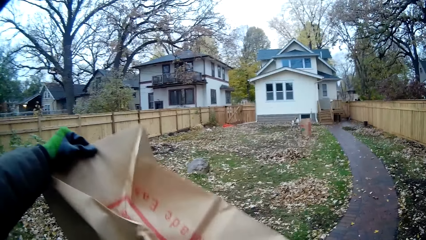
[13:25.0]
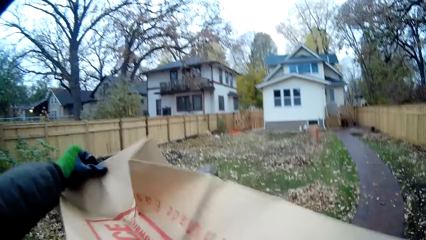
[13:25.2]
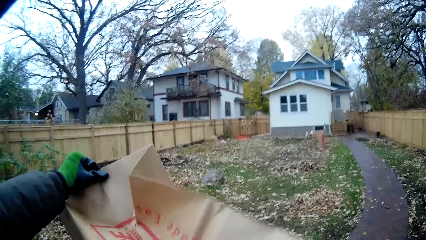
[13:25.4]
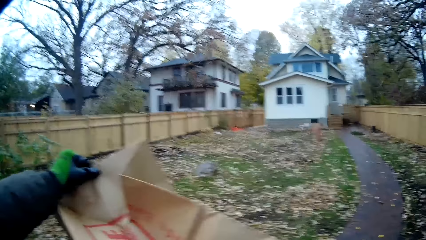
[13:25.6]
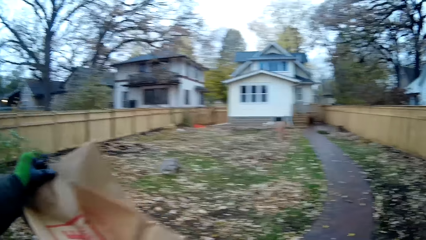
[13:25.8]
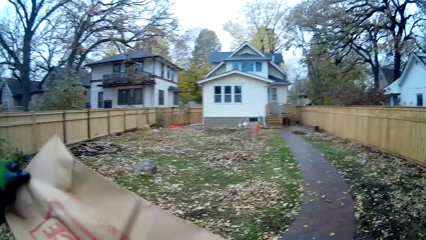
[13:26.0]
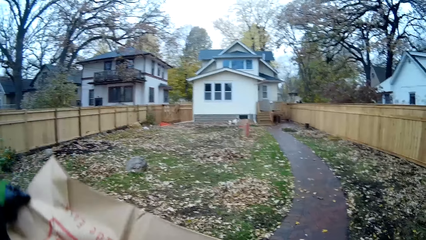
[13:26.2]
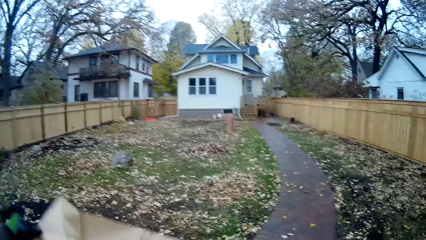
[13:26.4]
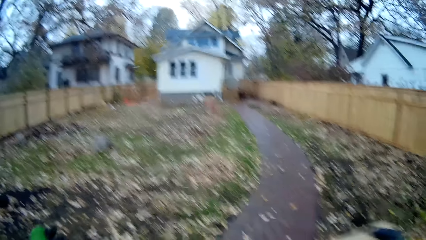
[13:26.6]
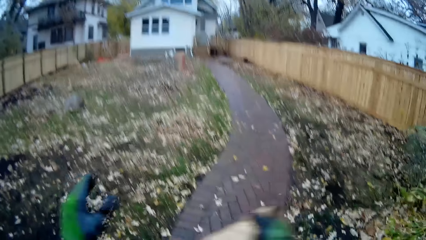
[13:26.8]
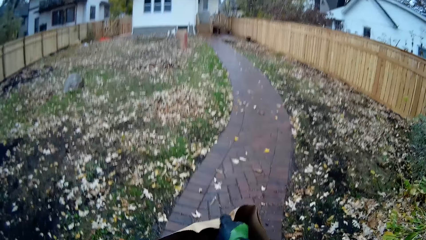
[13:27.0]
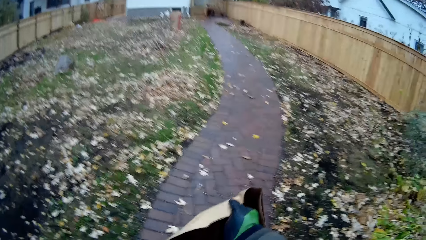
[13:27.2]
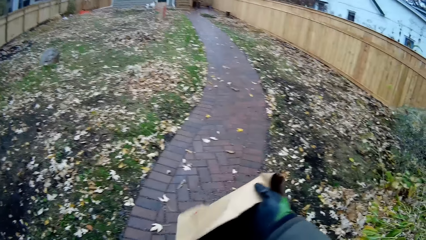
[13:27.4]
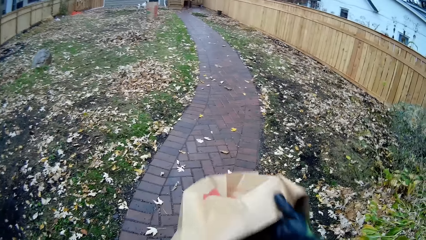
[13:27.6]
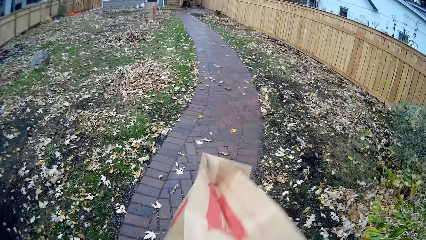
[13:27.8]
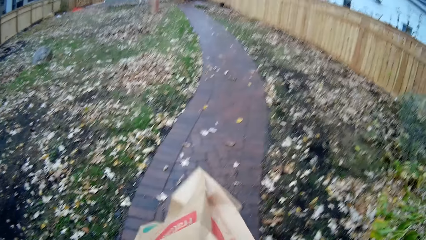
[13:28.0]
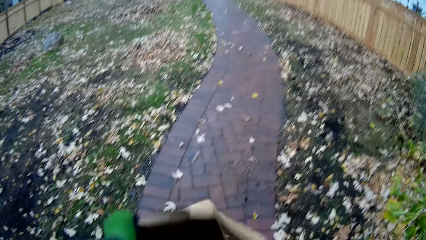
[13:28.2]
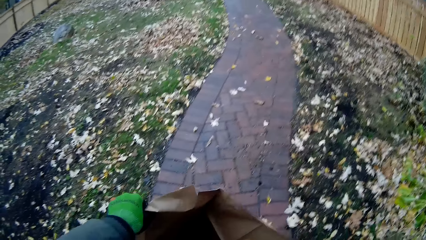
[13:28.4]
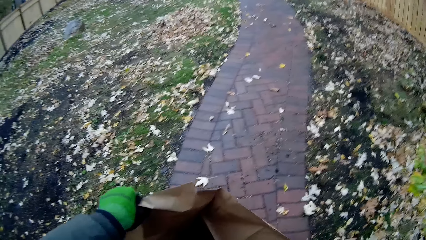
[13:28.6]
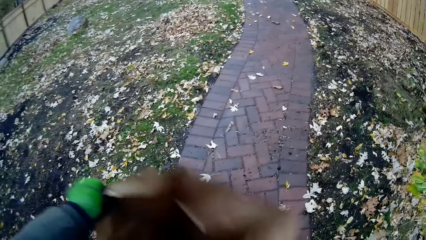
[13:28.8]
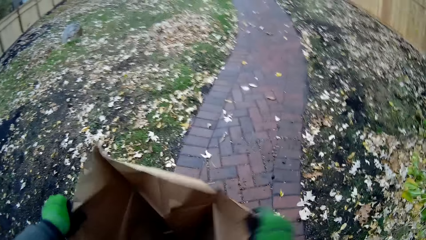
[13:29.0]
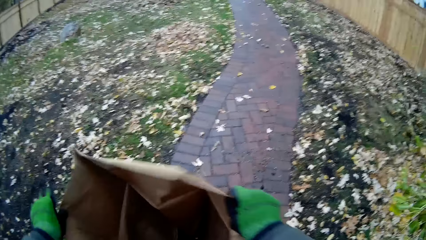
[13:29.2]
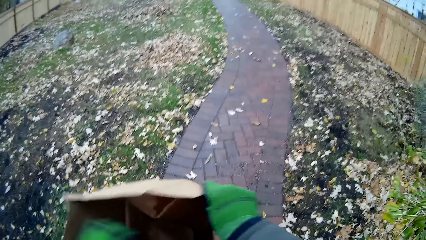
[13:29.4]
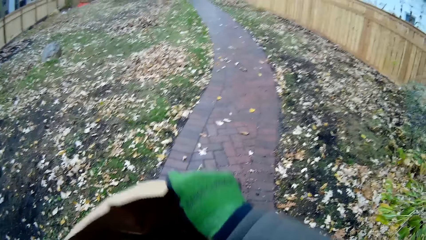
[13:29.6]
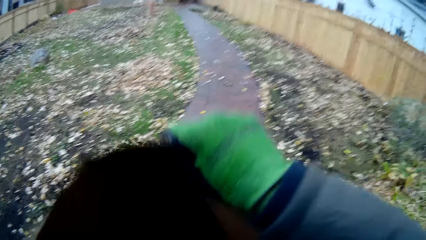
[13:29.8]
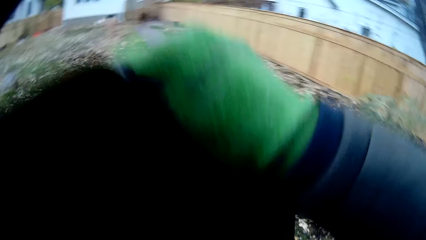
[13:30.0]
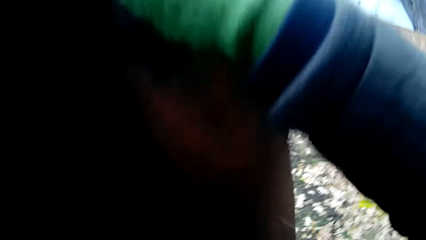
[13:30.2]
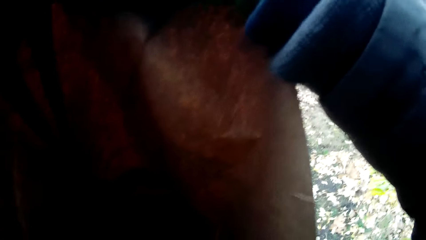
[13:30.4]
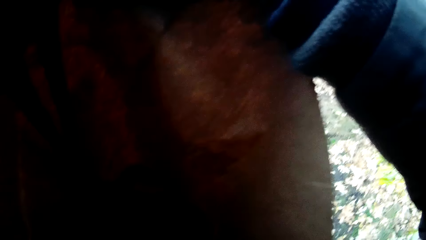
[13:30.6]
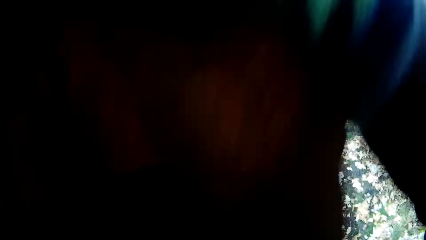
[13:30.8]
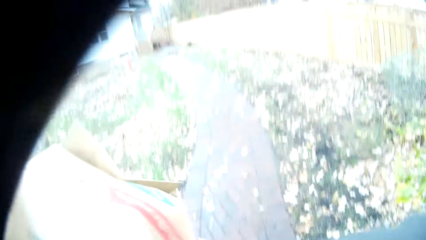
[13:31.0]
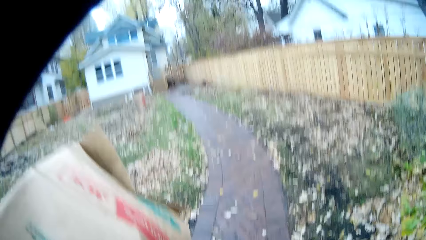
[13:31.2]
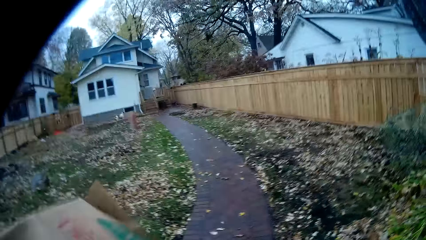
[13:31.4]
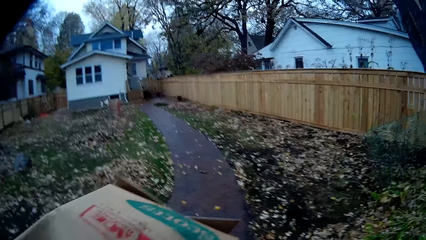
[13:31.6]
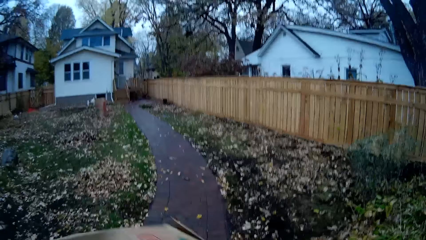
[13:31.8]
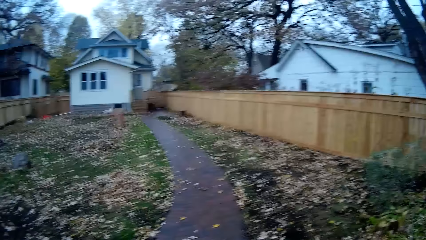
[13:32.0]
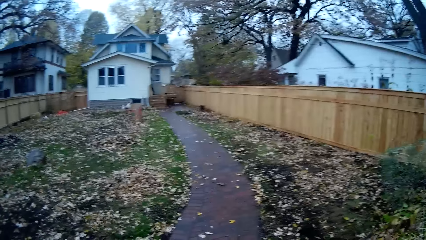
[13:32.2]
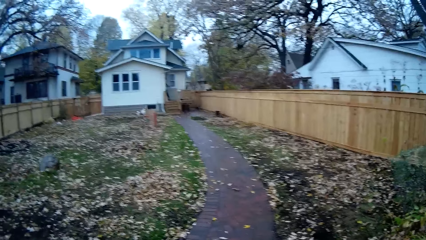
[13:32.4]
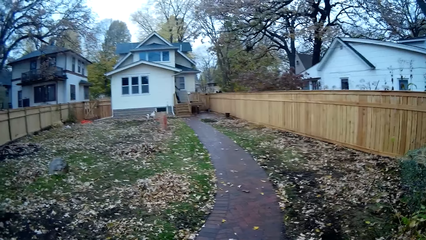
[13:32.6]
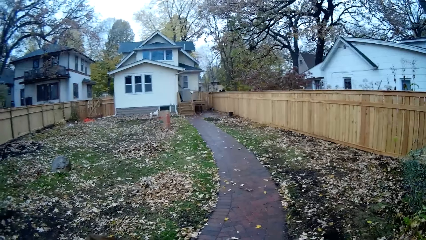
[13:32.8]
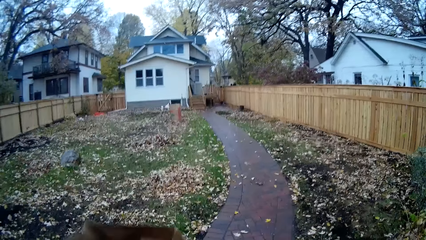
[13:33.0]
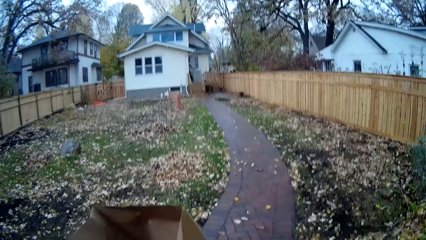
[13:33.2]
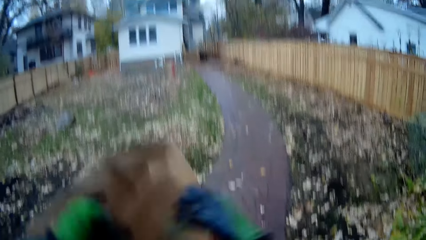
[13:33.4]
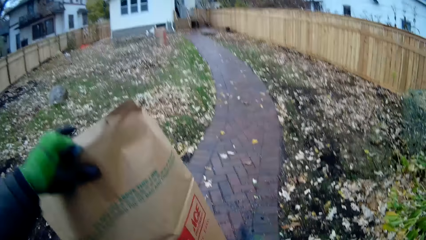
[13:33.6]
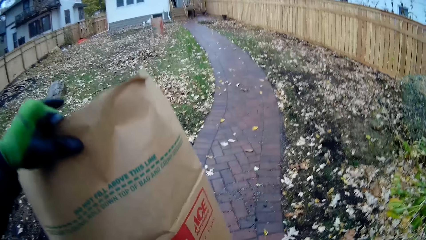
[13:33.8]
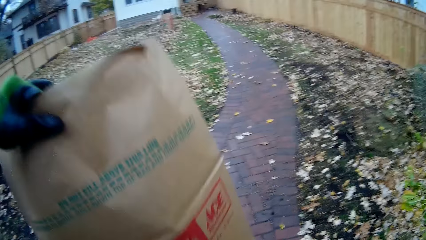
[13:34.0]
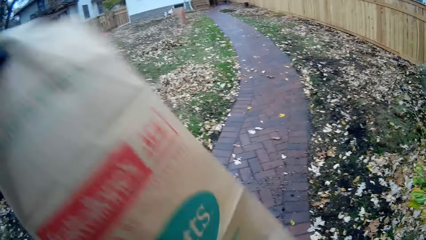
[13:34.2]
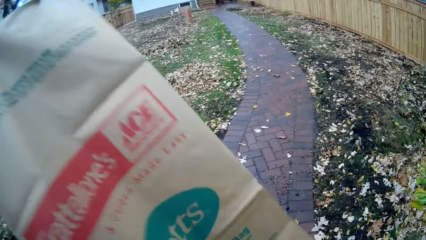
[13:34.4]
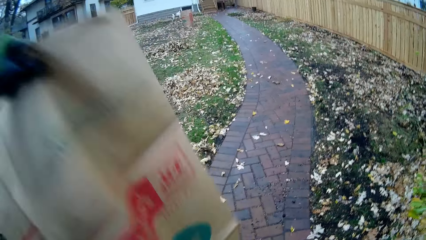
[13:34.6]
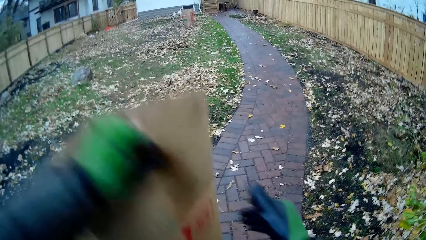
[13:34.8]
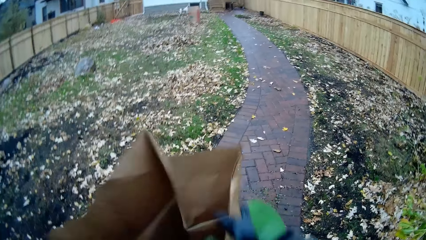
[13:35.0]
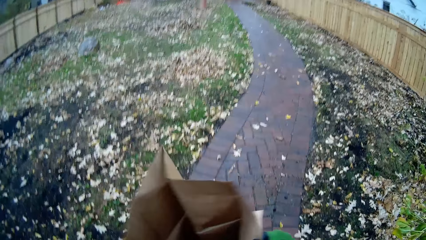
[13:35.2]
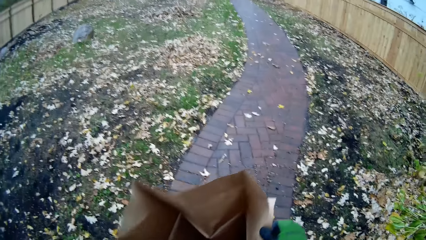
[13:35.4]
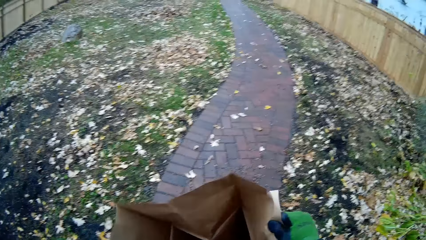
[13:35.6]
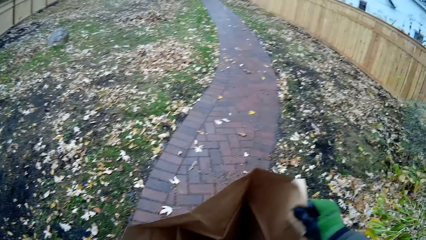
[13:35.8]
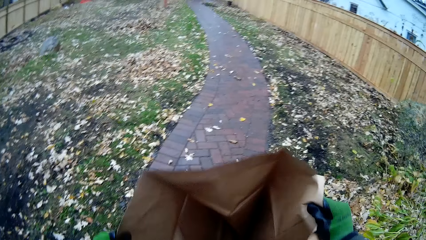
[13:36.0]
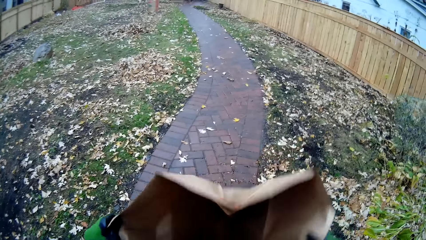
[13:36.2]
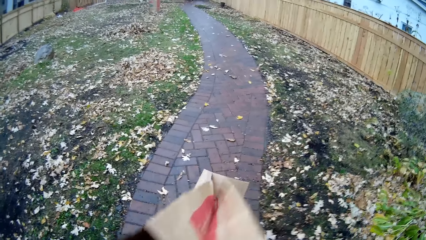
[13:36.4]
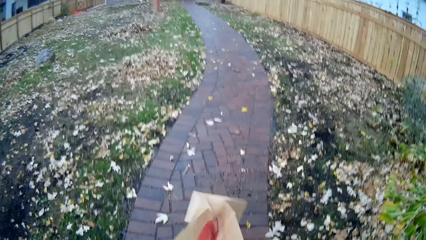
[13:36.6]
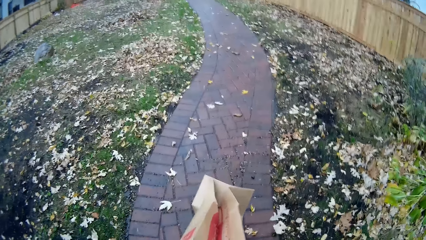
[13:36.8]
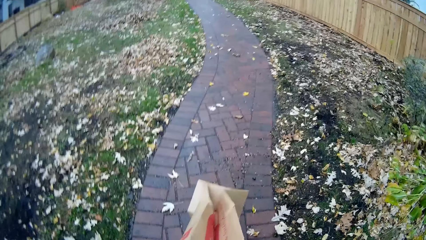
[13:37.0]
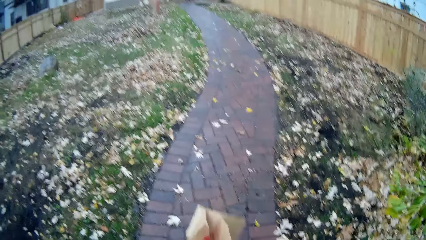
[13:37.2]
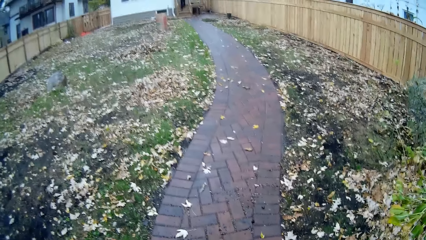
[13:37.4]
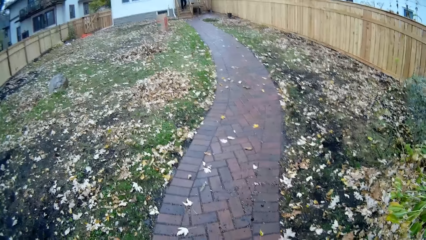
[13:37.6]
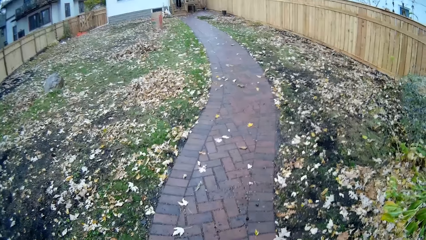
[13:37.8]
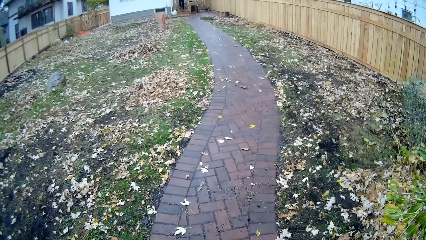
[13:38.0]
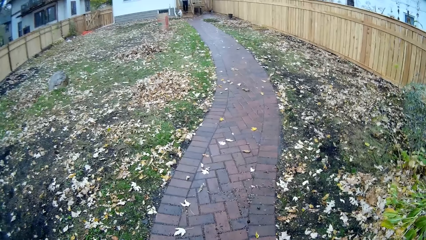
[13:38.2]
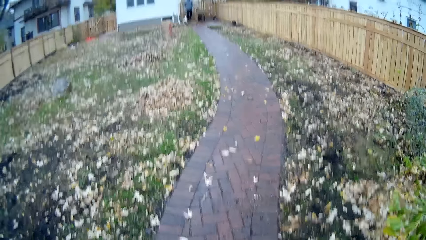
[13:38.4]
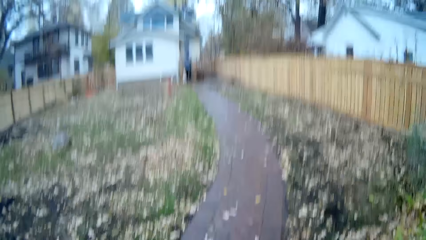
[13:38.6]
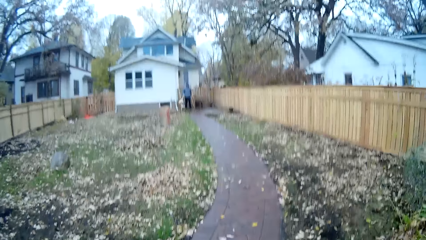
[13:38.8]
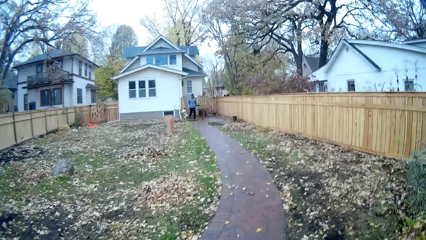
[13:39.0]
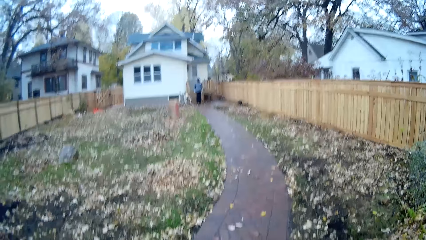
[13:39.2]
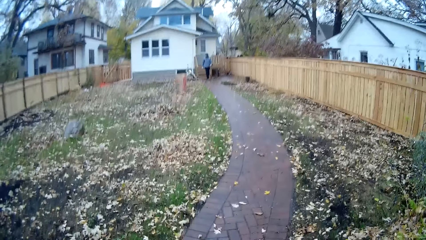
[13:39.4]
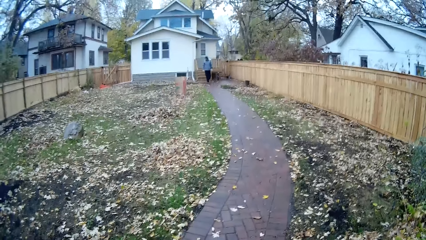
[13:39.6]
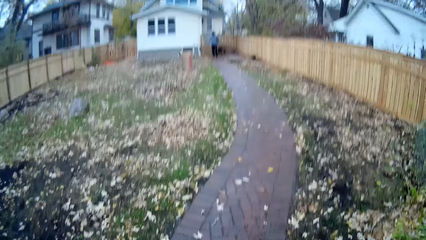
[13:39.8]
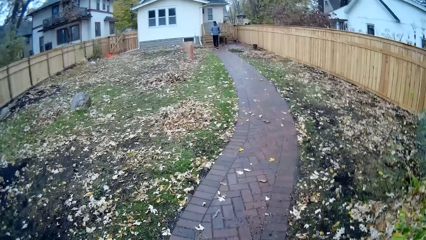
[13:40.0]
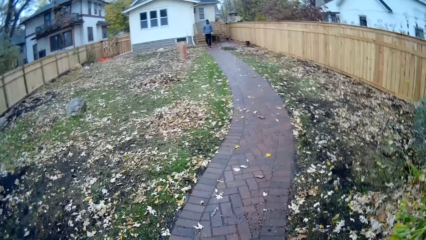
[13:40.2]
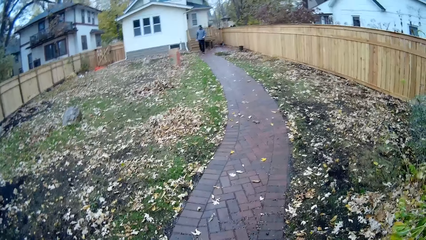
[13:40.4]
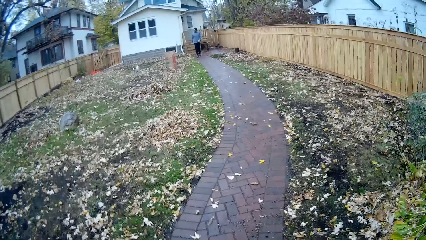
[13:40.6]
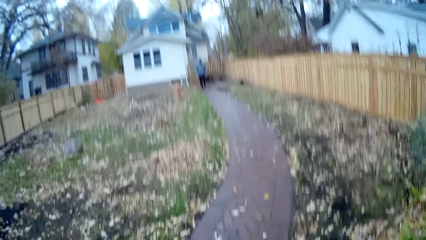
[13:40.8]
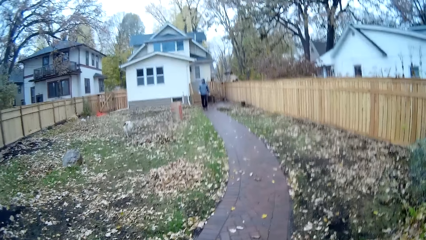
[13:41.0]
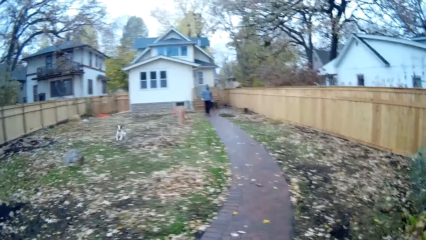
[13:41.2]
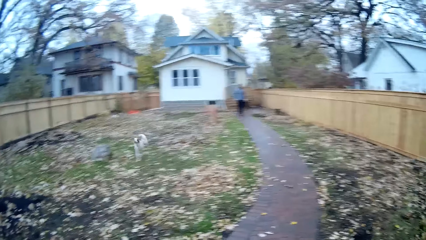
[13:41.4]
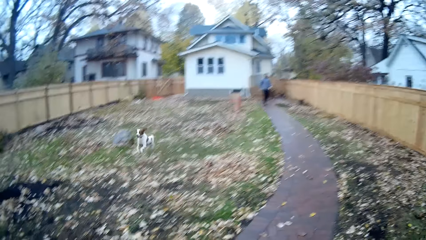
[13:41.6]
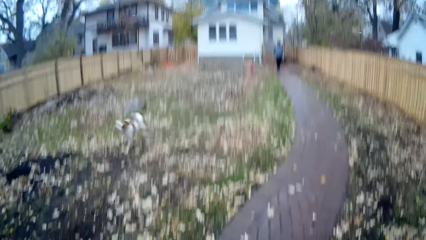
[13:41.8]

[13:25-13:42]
The camera wearer straightens out the paper bag with both her hands.
